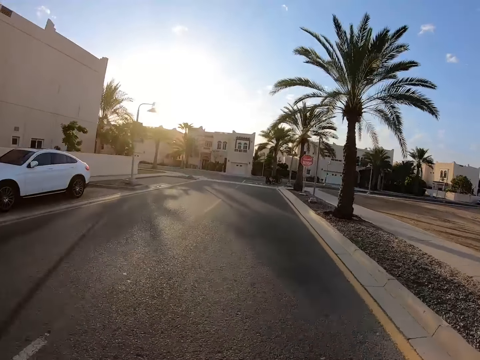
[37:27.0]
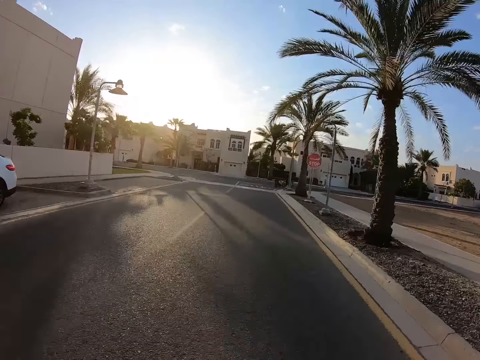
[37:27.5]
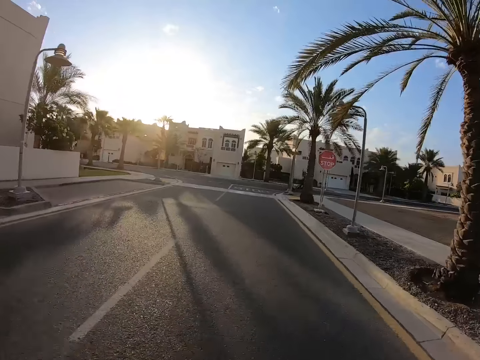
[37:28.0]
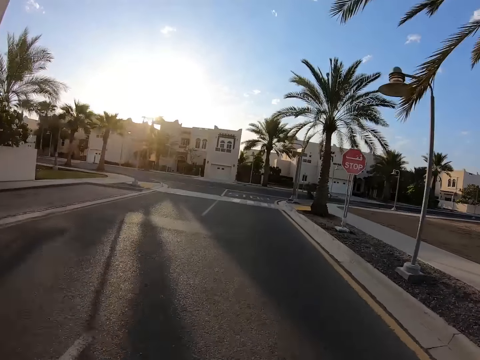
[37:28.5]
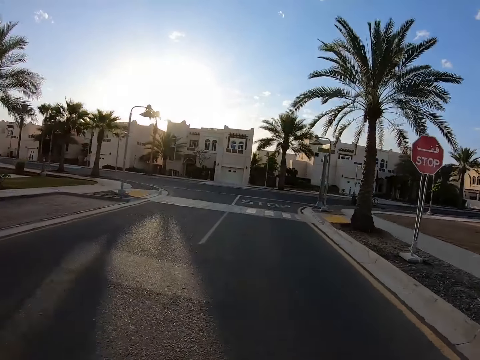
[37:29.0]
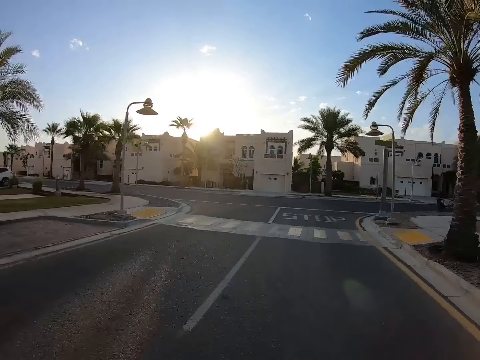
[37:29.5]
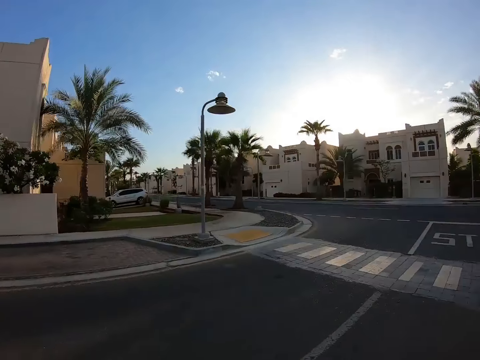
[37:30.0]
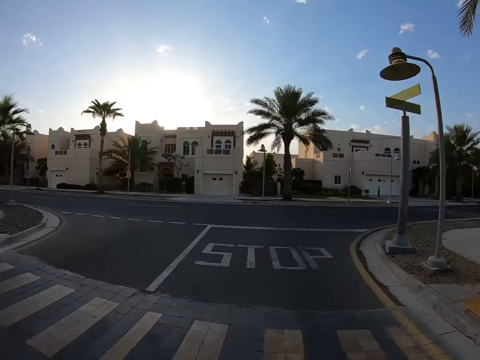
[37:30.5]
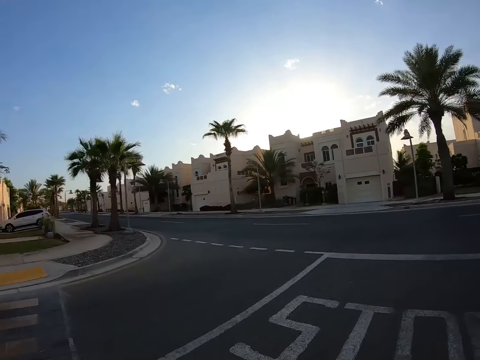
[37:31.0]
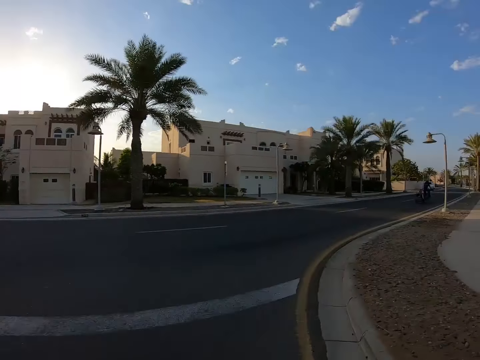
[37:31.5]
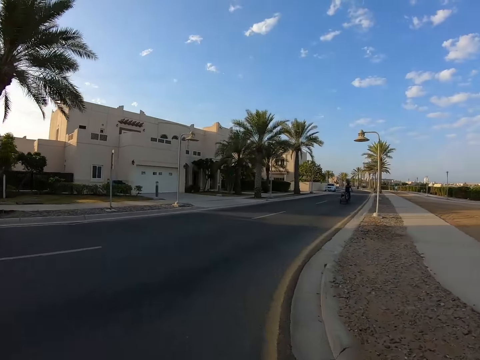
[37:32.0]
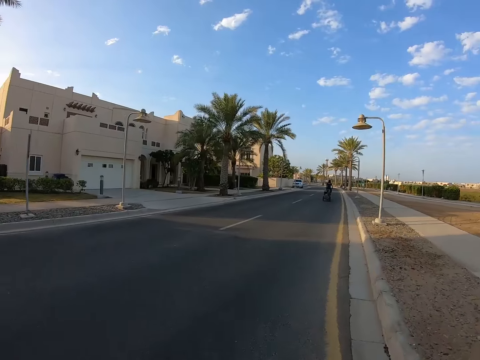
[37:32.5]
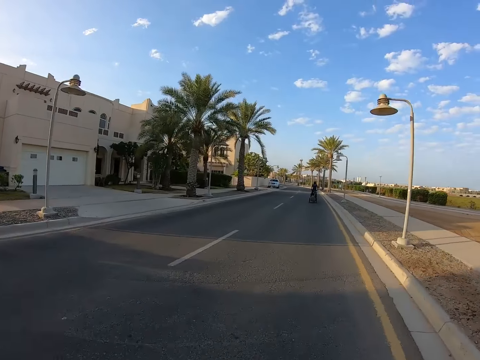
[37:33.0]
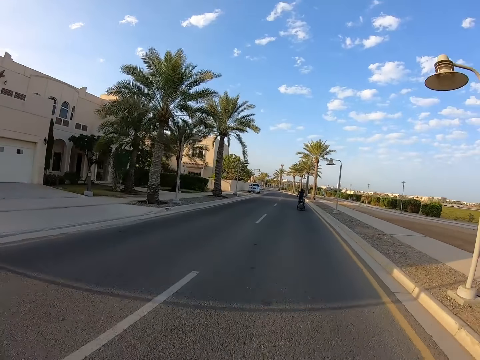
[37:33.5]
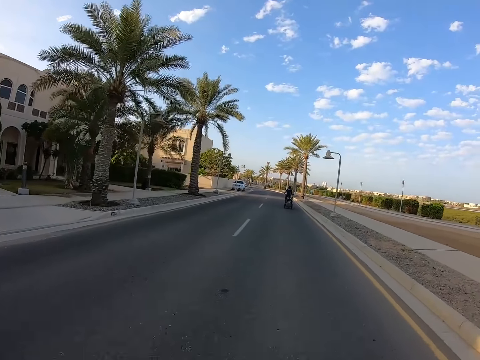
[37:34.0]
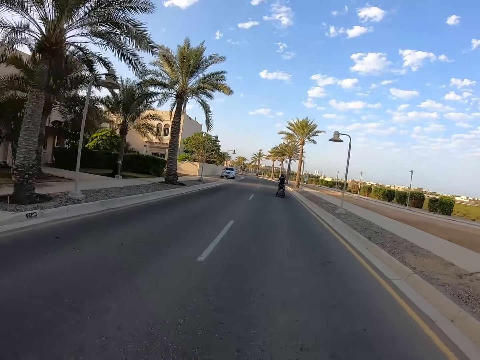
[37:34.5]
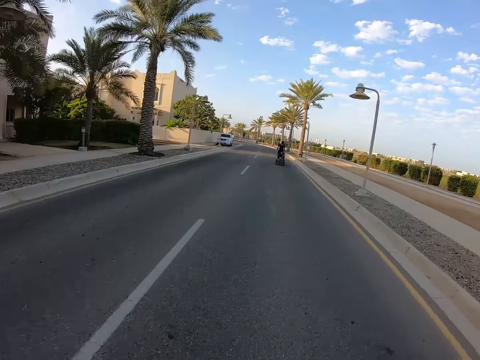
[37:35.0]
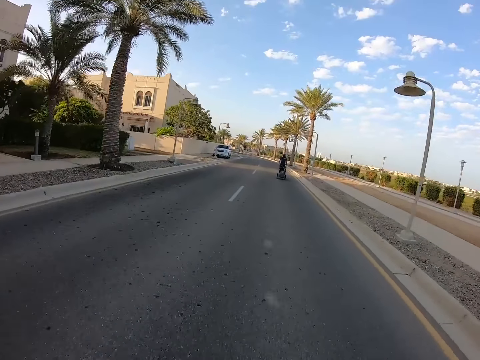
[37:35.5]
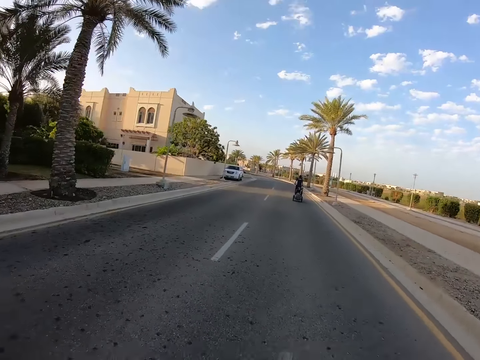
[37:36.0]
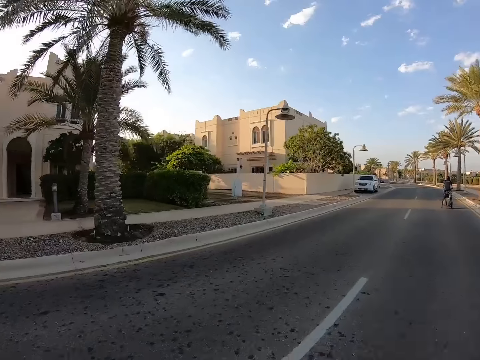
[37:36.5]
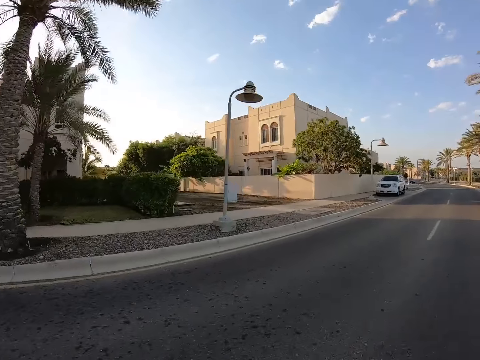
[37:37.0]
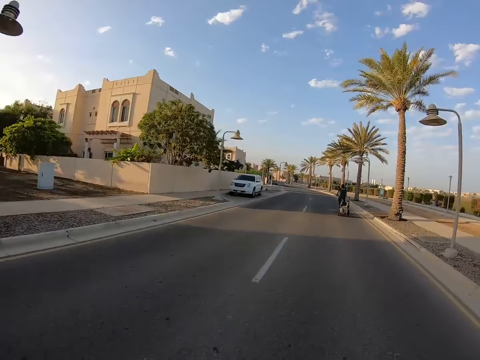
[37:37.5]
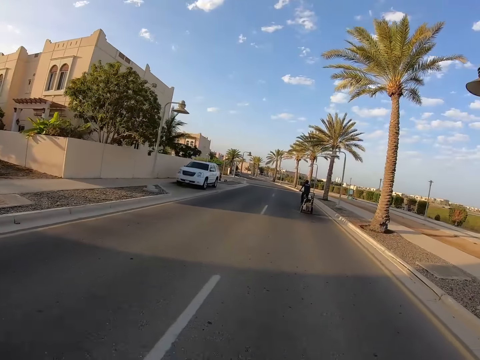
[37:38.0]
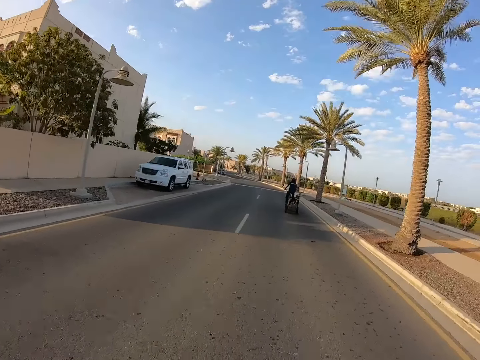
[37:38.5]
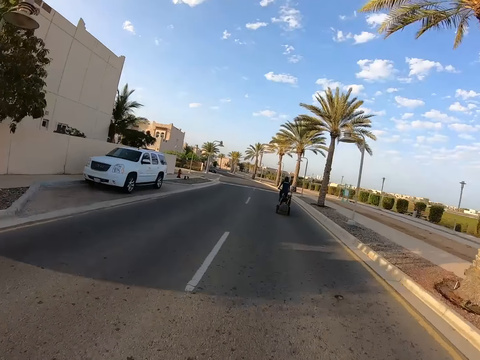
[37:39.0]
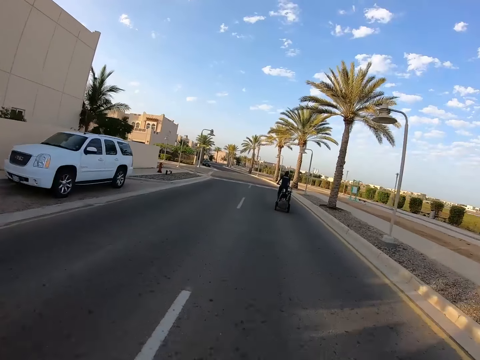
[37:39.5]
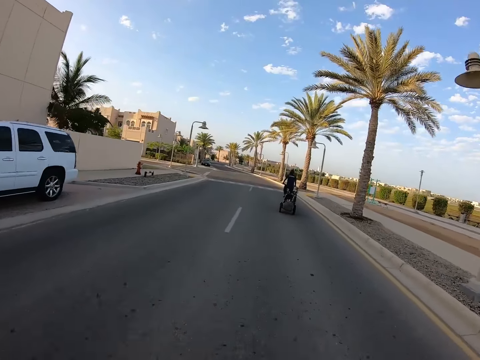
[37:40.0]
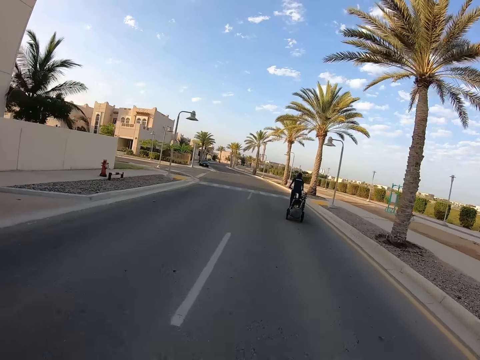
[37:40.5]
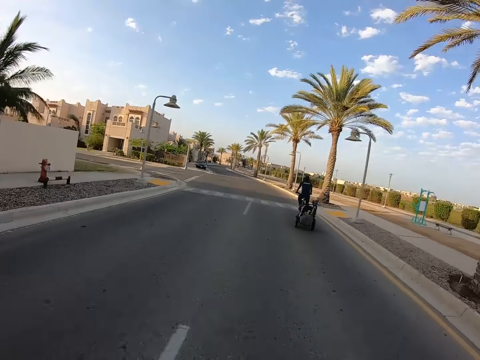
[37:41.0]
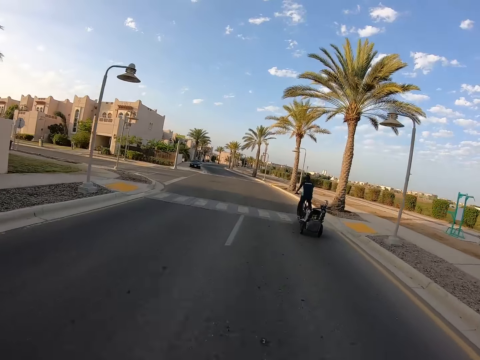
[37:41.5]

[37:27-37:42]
The camera wearer looks left. They turn right. They look left.

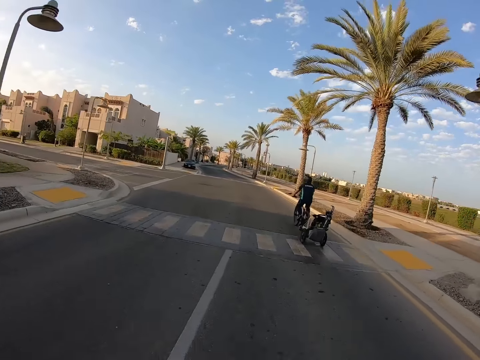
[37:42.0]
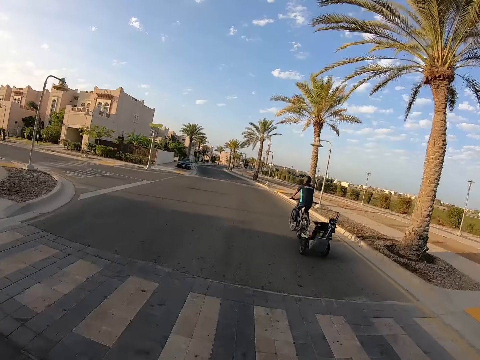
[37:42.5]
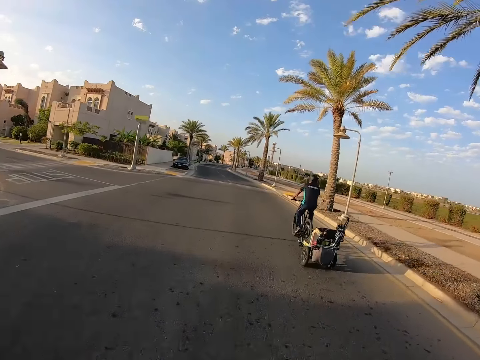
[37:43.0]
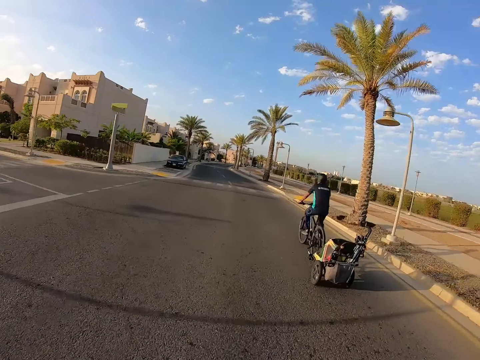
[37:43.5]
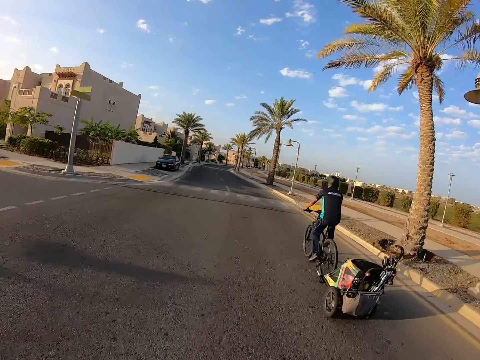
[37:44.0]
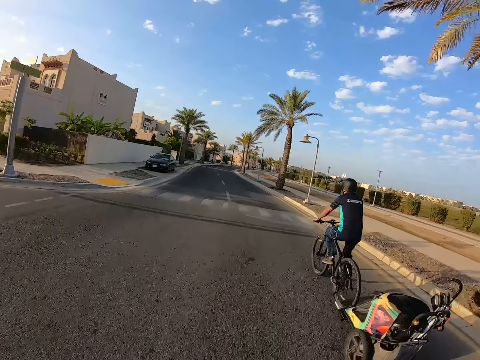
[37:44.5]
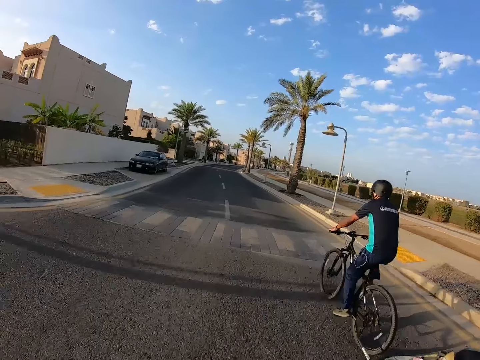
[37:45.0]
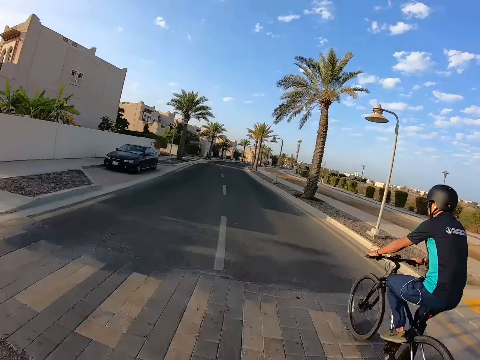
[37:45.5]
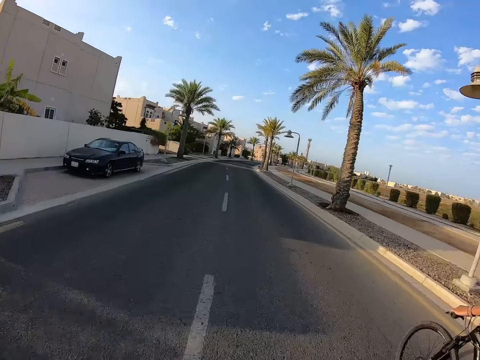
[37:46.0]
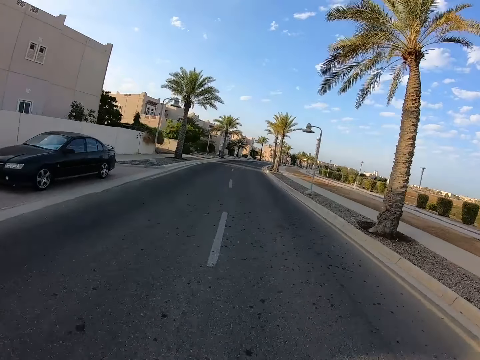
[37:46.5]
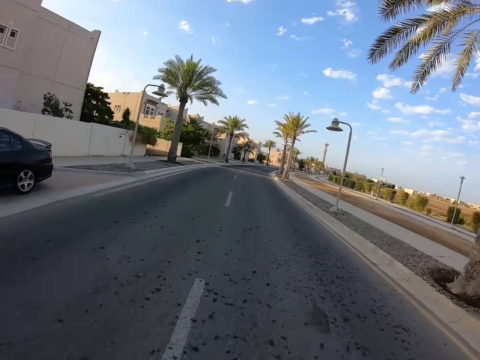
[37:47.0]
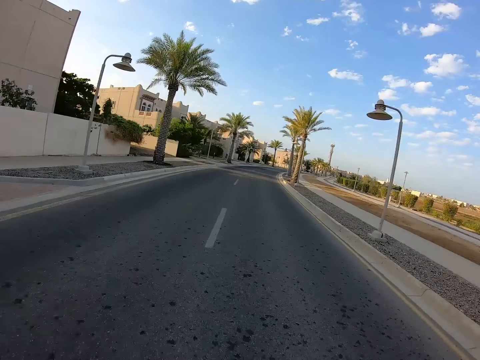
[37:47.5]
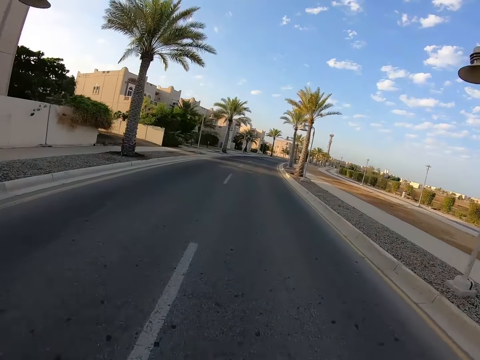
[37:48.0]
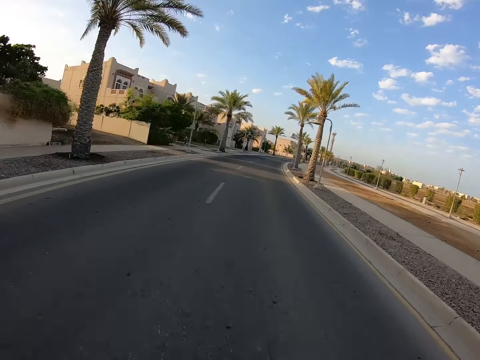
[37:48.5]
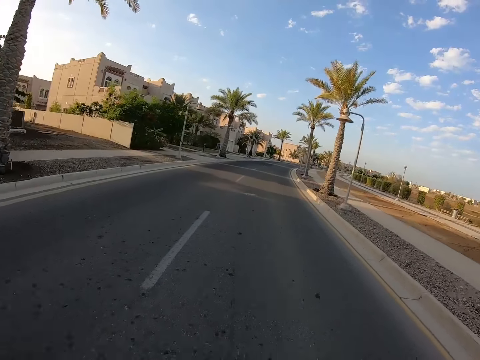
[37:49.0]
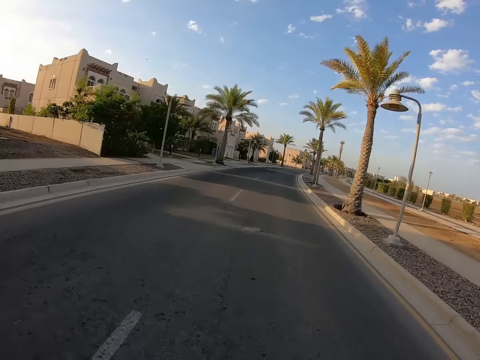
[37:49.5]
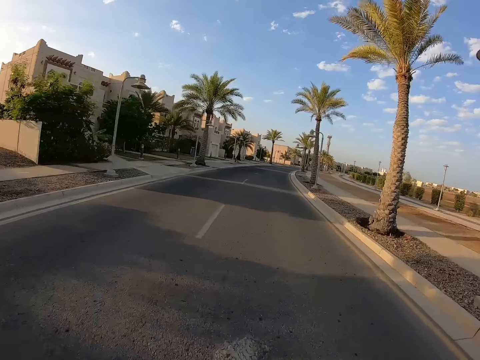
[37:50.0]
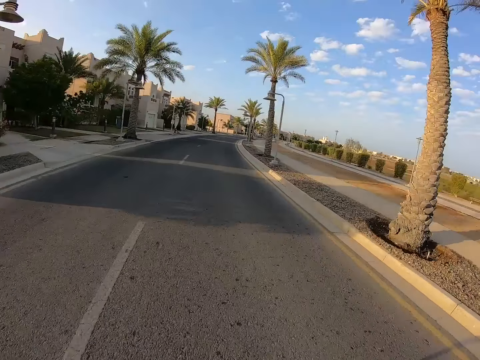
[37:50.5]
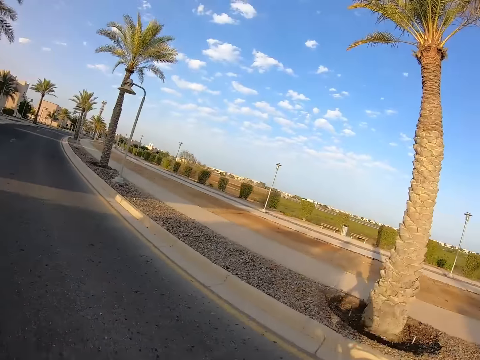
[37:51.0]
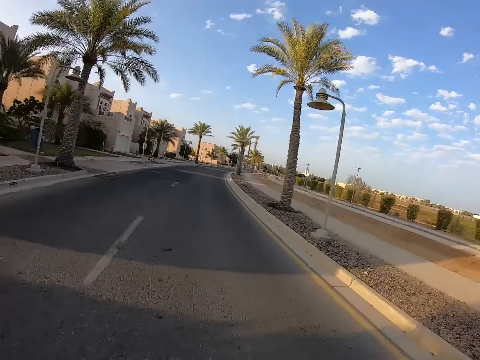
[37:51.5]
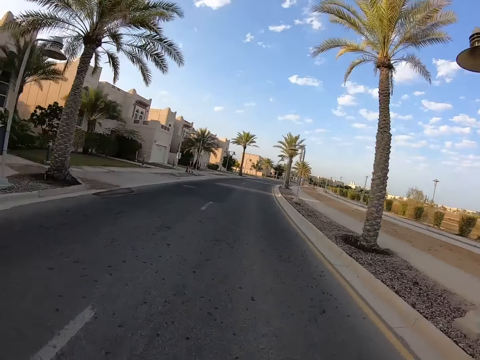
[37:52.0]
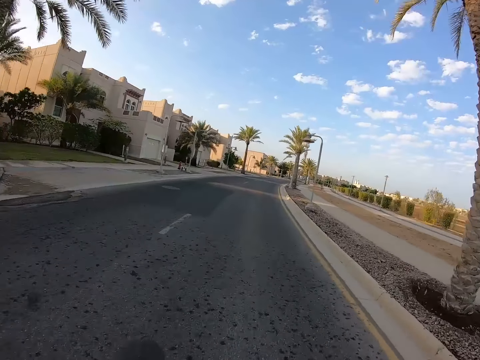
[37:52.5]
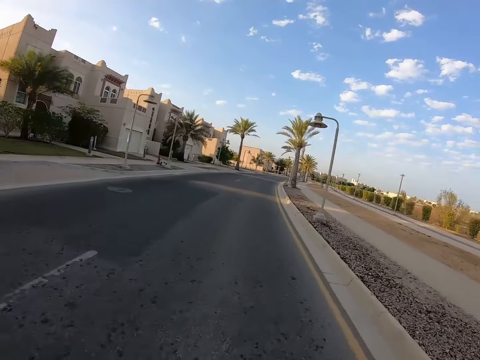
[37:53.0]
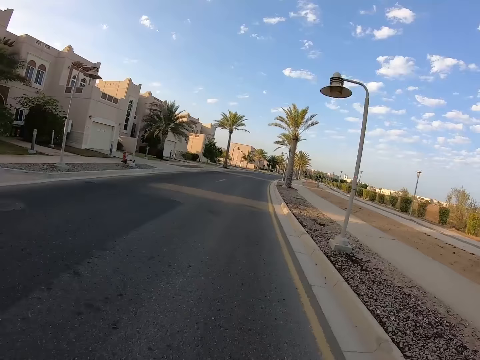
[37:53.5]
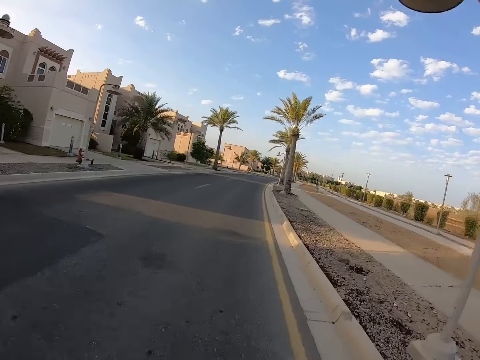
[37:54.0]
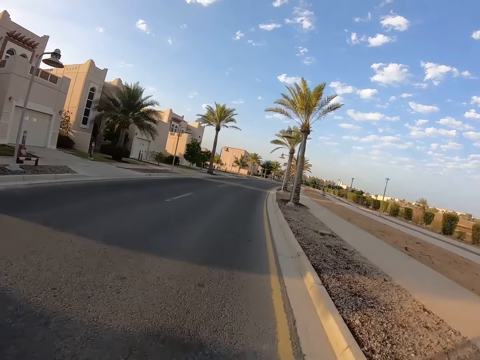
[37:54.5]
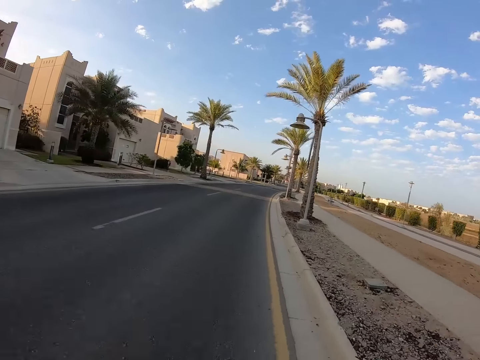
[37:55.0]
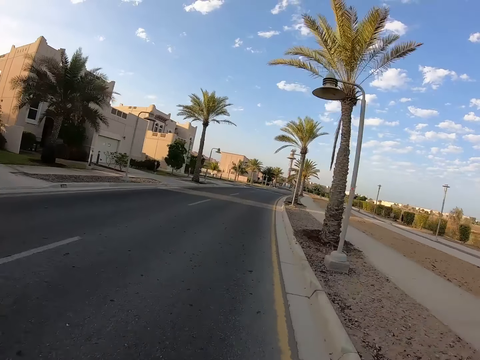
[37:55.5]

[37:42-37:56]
The camera wearer overtakes a person. The camera wearer looks right.
